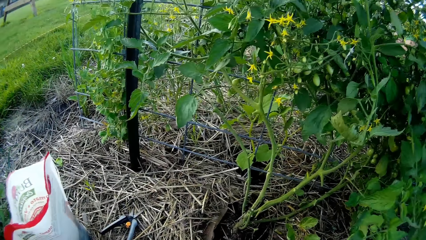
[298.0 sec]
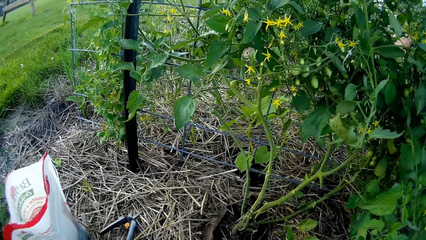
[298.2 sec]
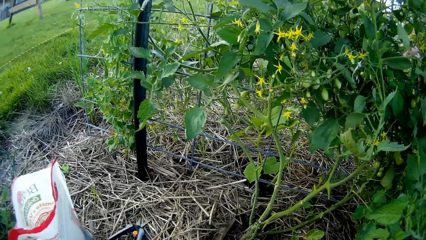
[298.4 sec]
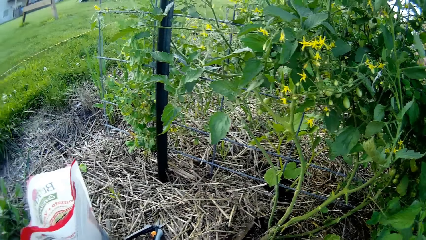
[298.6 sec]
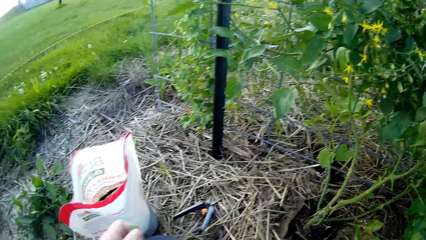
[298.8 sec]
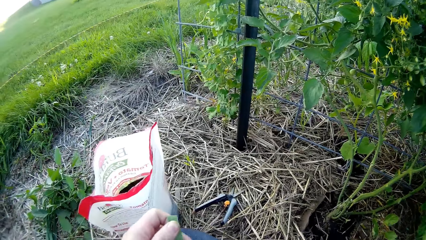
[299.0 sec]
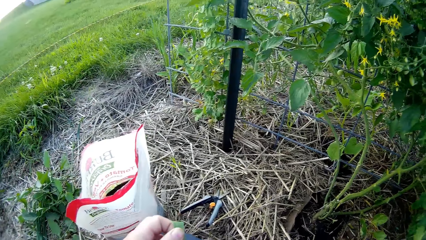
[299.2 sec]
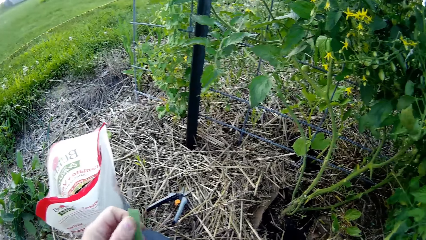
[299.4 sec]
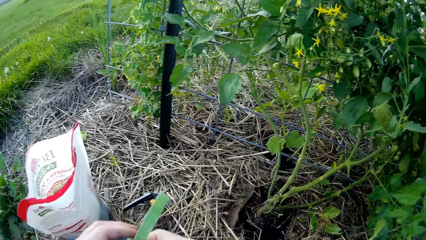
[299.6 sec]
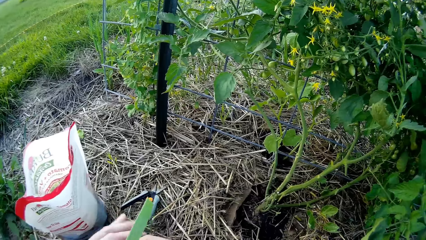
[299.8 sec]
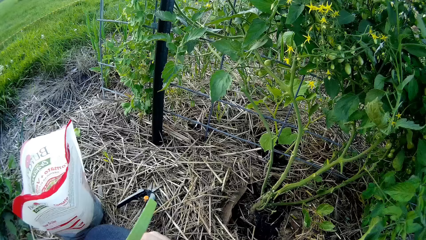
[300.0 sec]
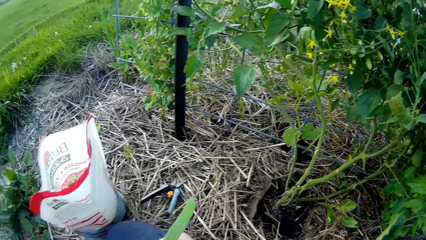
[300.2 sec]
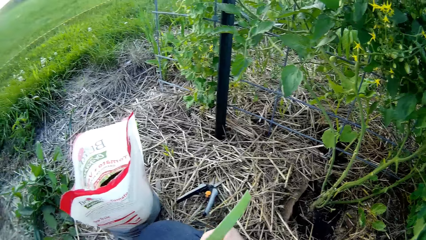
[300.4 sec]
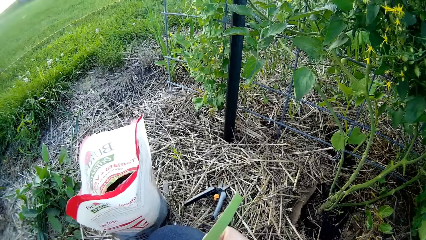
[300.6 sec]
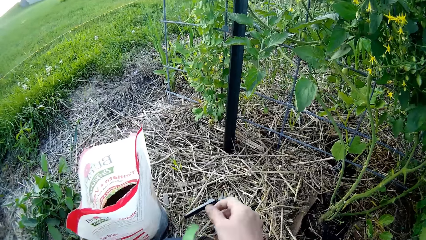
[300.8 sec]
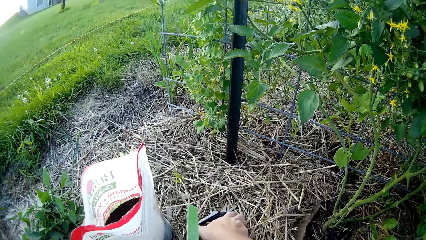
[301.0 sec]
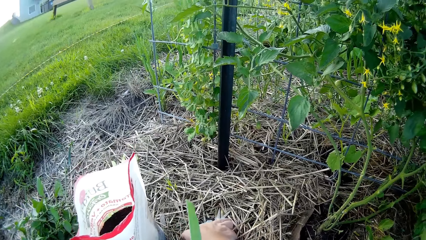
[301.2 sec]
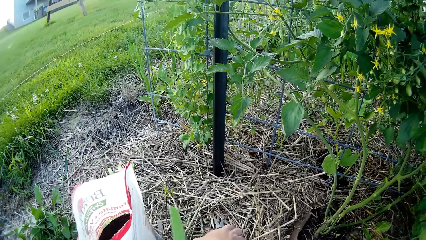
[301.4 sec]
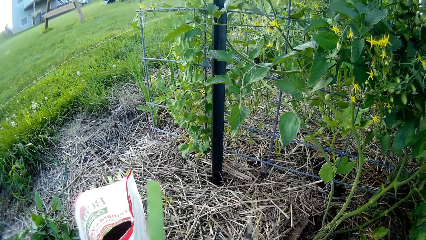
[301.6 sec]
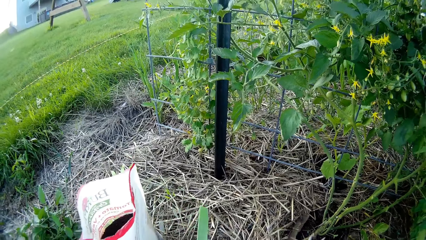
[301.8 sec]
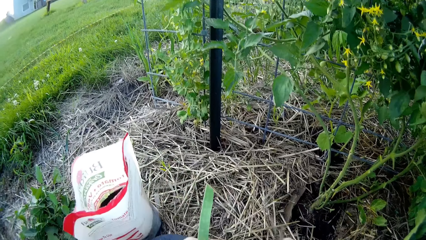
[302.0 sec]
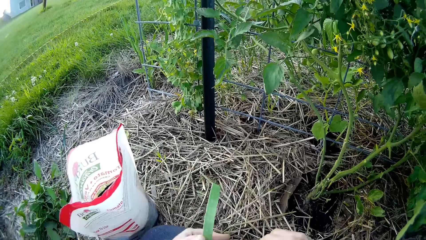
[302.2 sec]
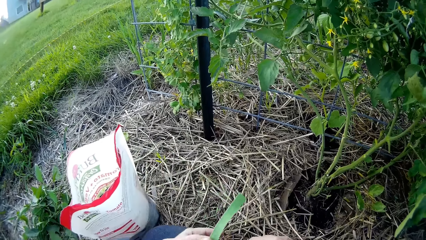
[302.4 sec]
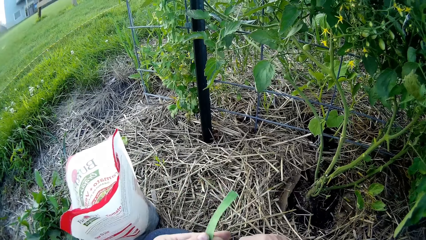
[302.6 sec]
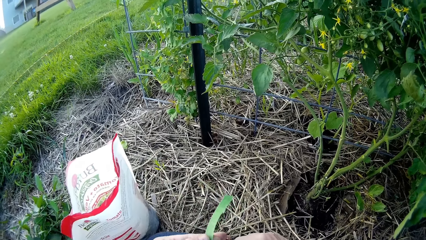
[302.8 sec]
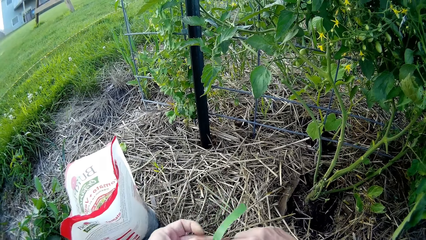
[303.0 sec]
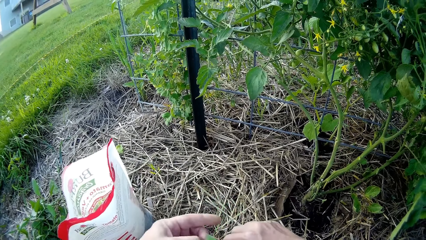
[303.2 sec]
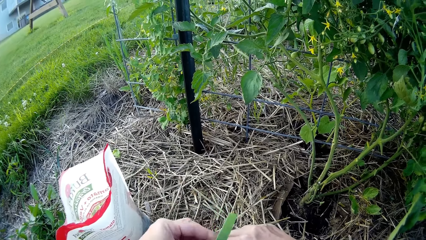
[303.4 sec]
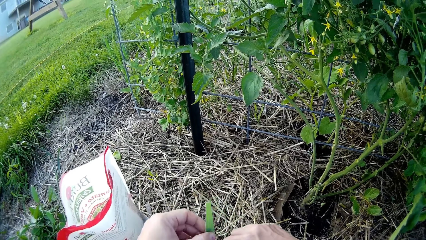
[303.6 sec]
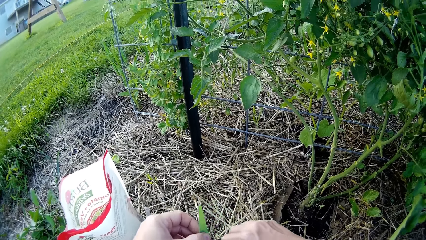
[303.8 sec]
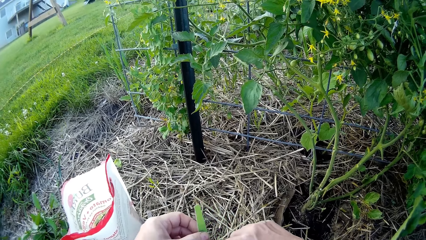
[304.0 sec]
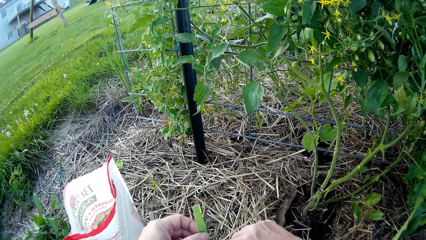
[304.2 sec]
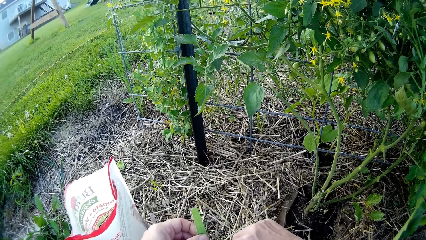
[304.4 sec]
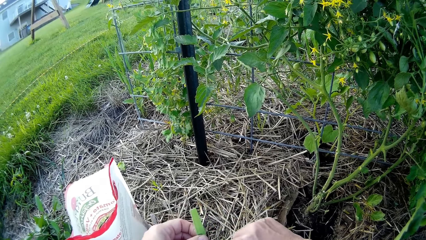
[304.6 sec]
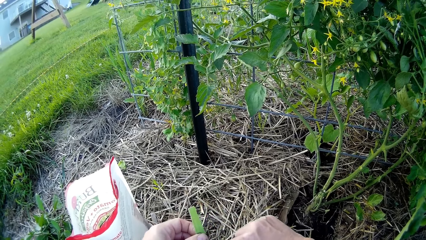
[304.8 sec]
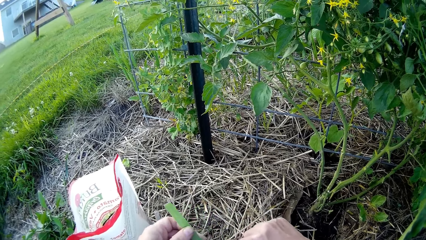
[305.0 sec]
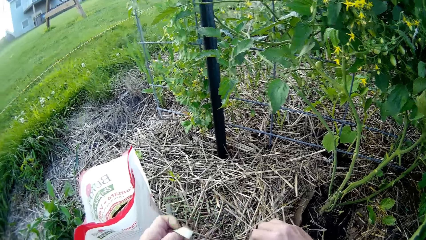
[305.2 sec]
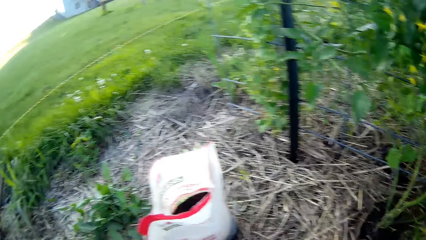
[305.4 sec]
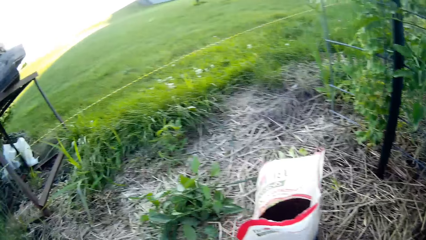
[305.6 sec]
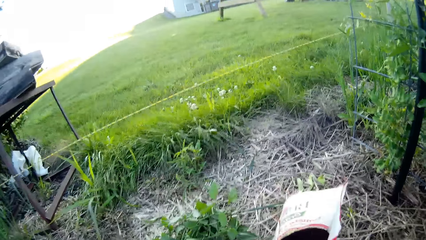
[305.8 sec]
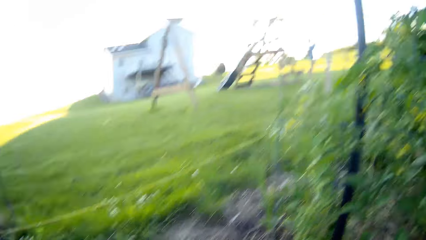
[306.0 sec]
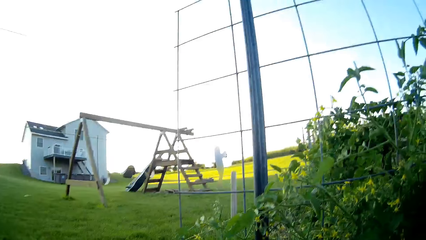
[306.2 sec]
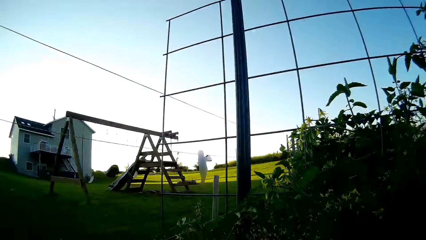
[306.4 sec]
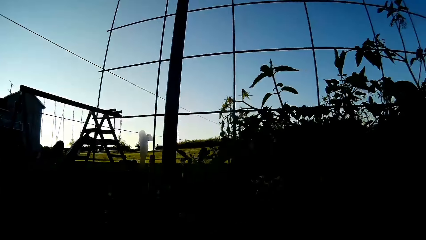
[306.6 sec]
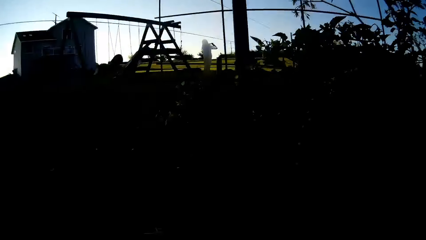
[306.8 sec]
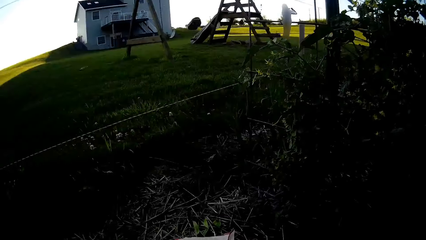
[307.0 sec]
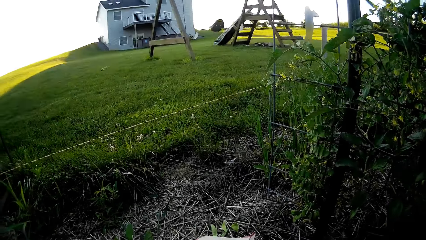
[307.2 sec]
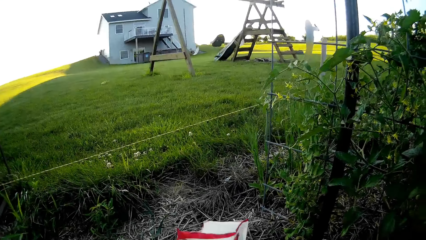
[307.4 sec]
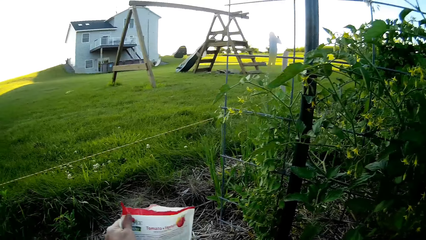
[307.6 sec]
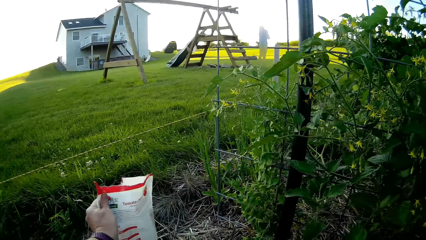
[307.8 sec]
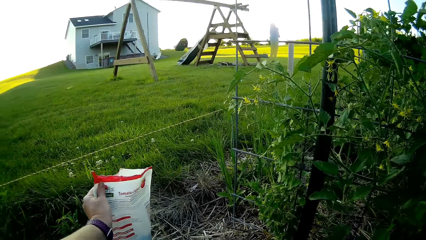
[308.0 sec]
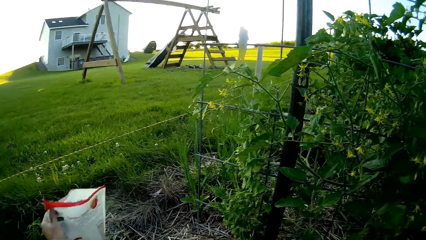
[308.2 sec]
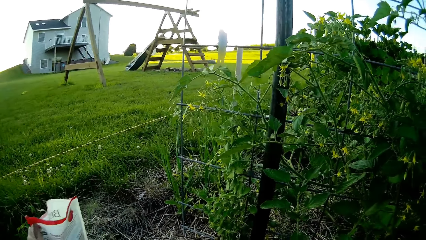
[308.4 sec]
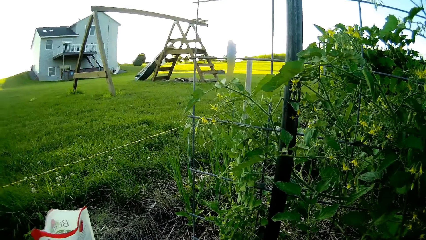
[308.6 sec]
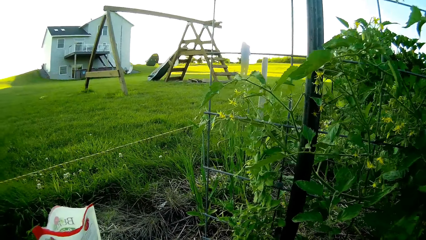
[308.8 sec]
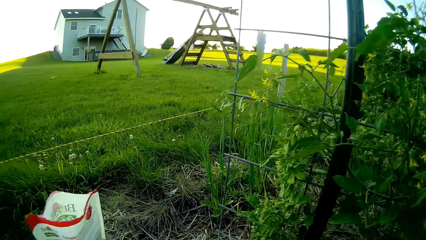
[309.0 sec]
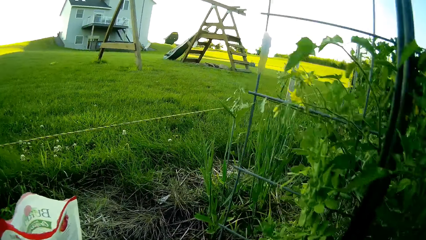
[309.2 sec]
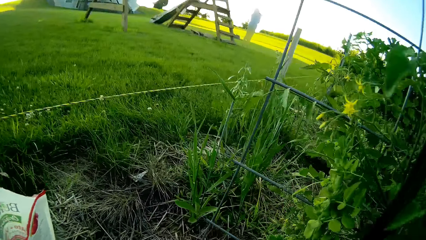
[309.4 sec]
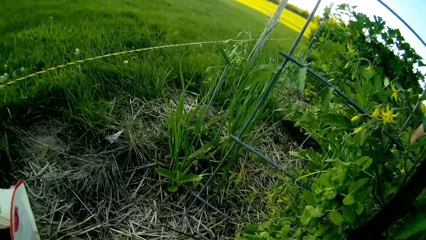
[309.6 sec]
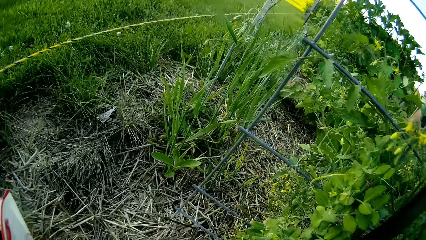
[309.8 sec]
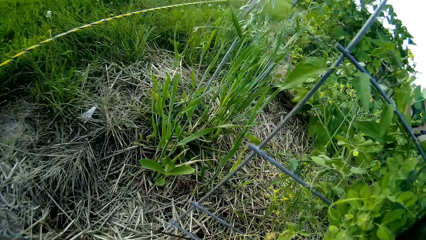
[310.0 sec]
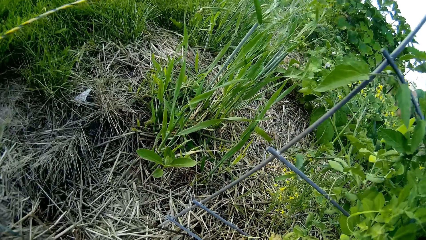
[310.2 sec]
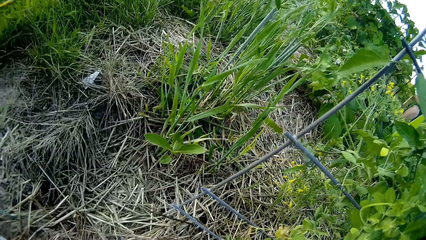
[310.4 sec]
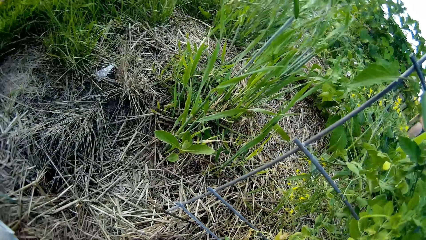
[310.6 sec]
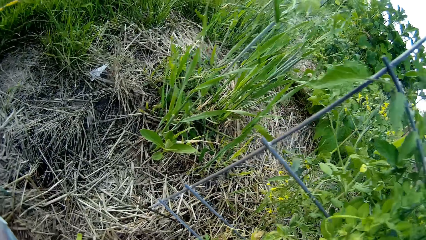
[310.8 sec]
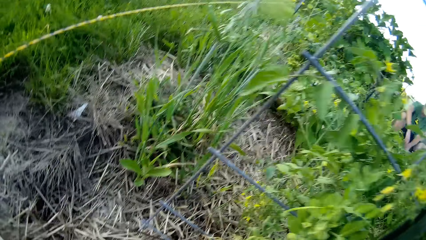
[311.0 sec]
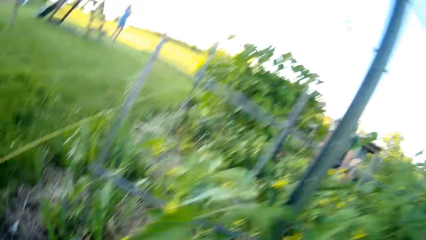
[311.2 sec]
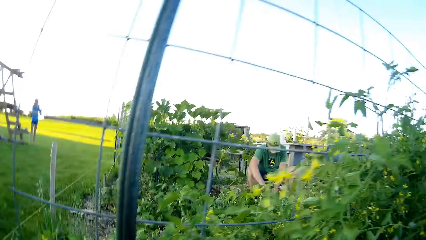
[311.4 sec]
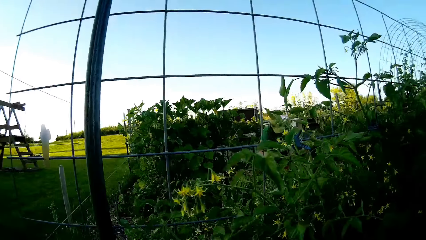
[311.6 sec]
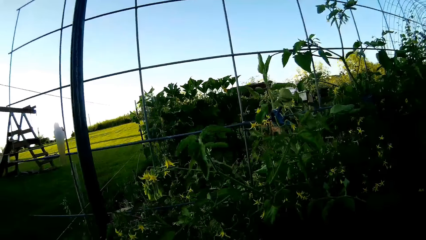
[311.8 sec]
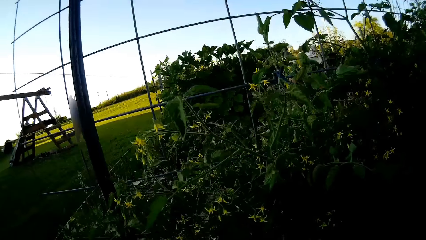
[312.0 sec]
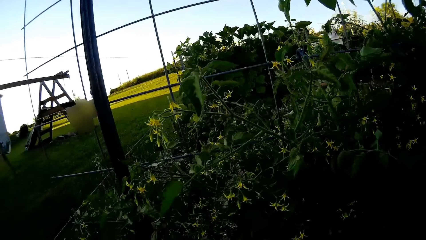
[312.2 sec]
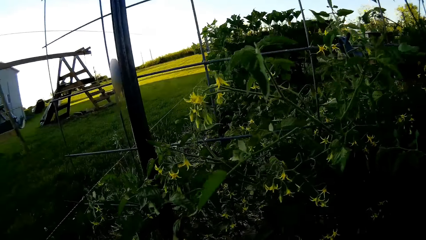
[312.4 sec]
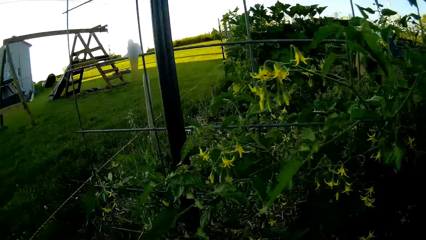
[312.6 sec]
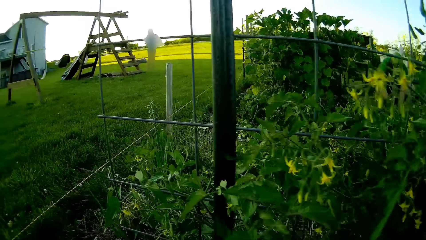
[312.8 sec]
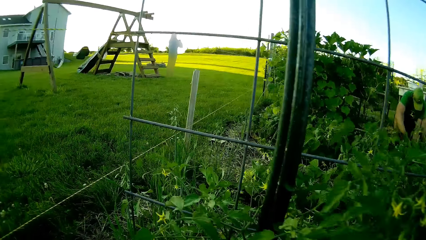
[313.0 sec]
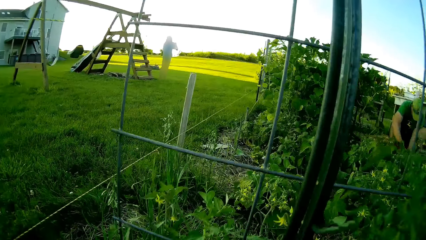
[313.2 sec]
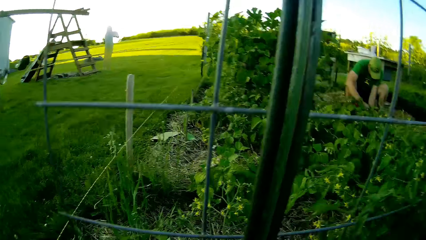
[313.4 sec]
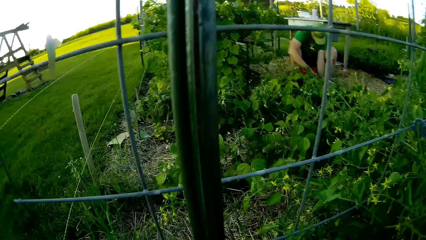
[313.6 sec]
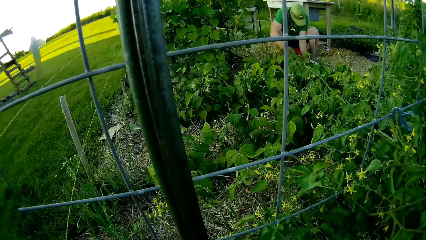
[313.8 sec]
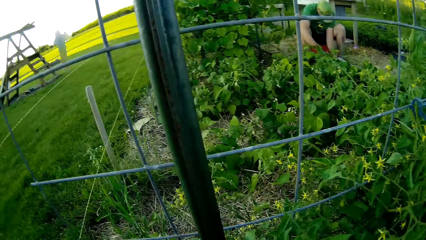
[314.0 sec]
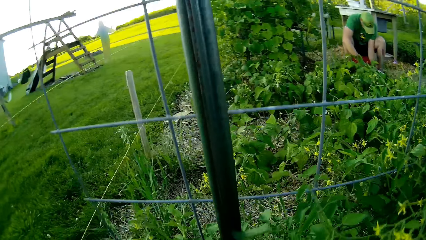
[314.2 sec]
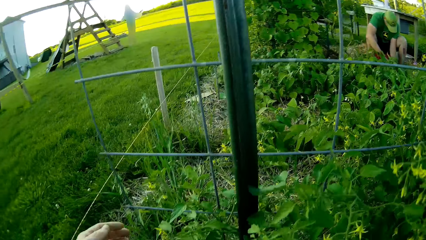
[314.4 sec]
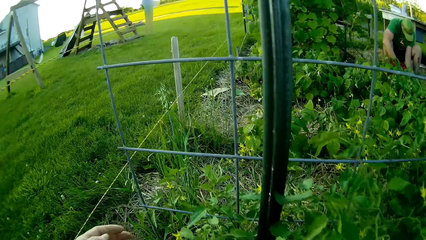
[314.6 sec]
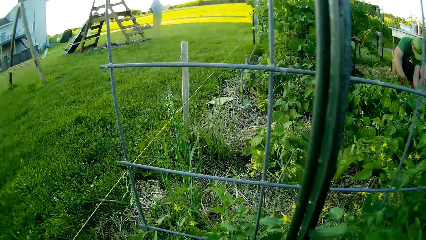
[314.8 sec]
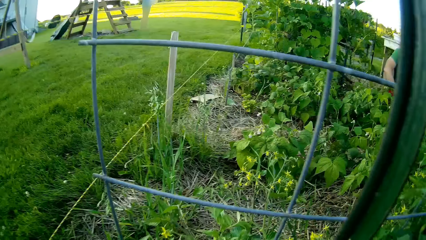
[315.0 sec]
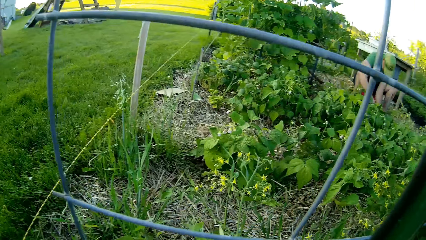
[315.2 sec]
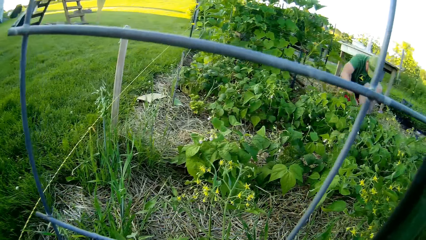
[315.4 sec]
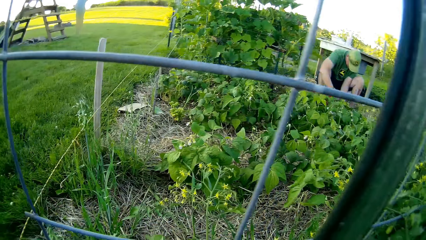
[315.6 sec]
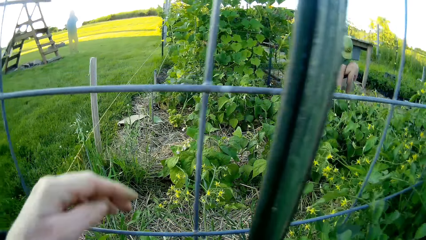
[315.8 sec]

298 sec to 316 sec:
The camera wearer holds a green plant with both hands. She picks up a pair of garden scissors from the ground. She drops the sachet of top soil. She holds a bag of tomato seeds in her left hand. She looks around the garden. A man attends the garden. The man plants more seeds in the farm.
